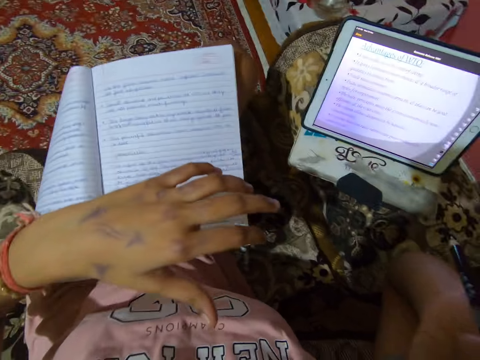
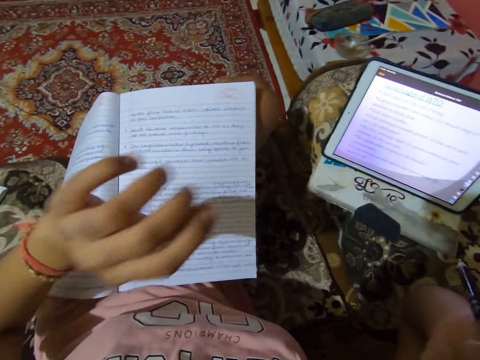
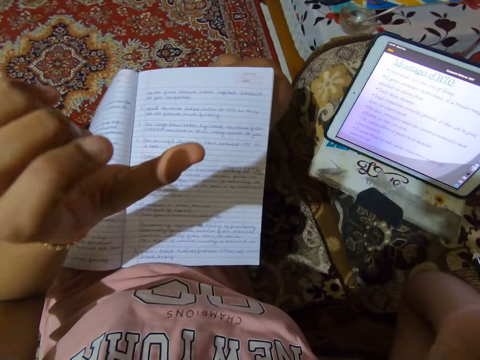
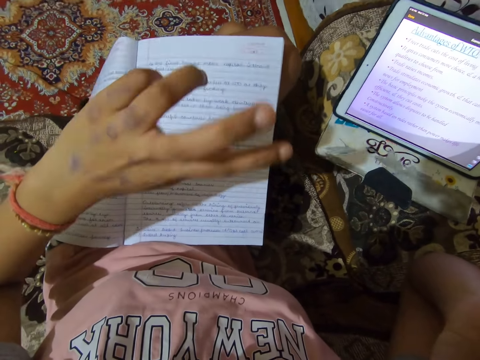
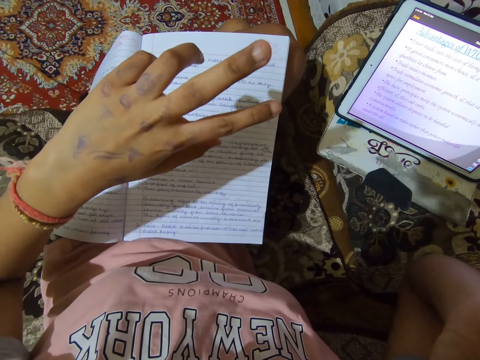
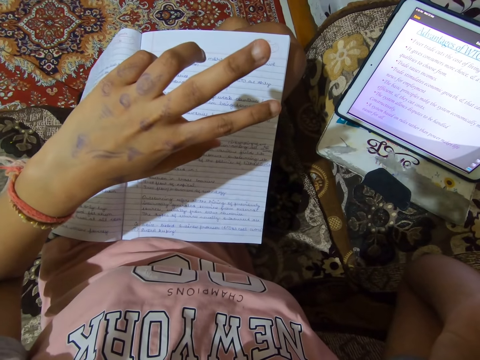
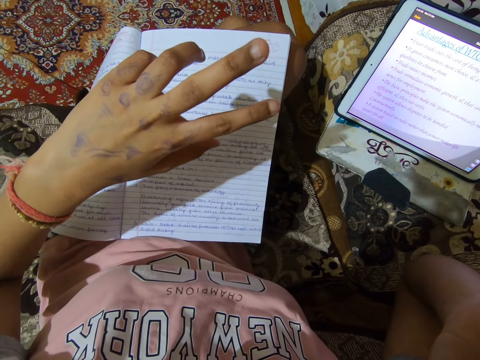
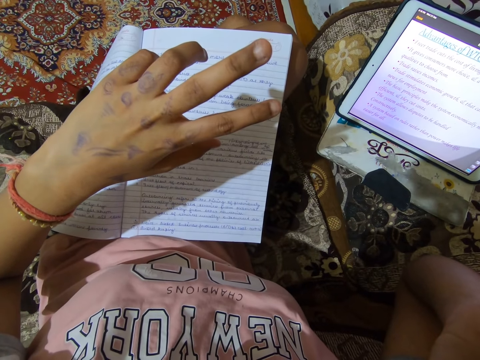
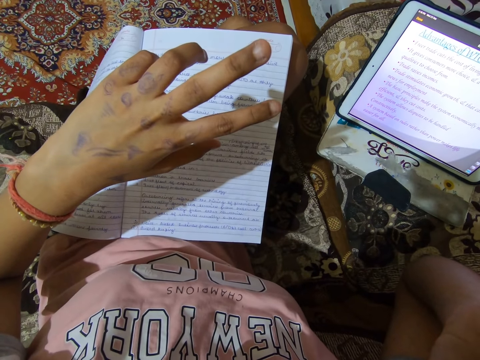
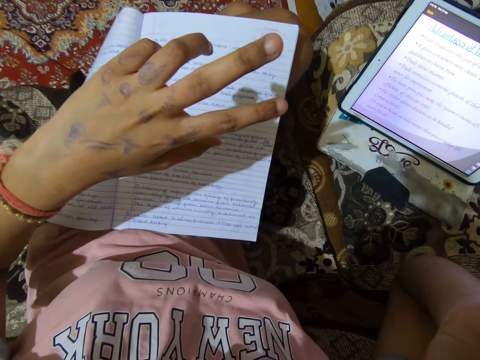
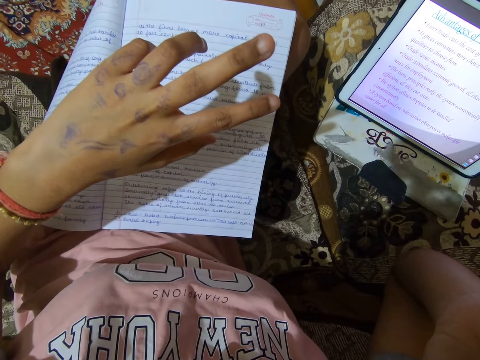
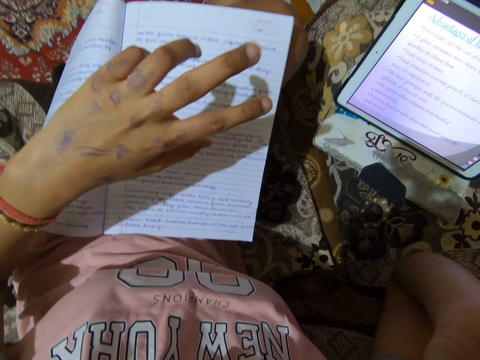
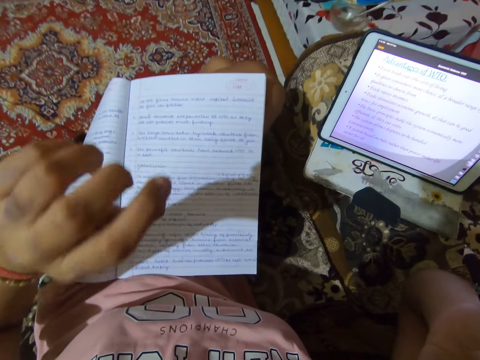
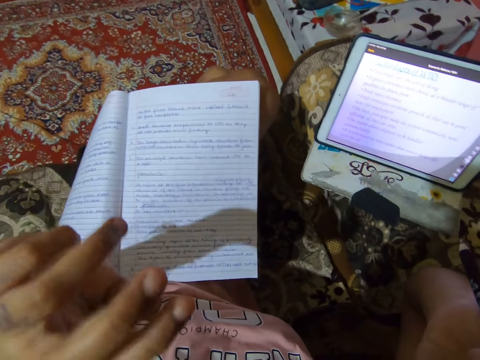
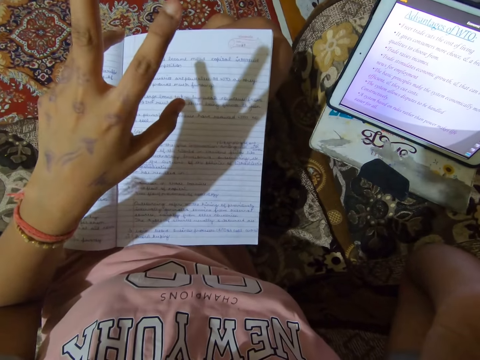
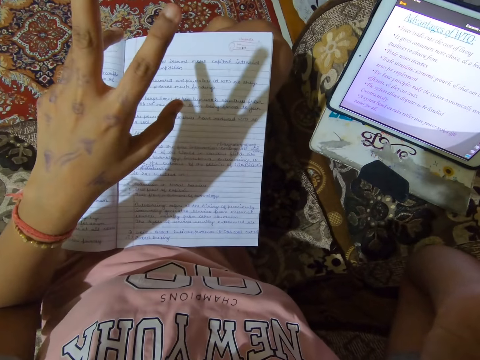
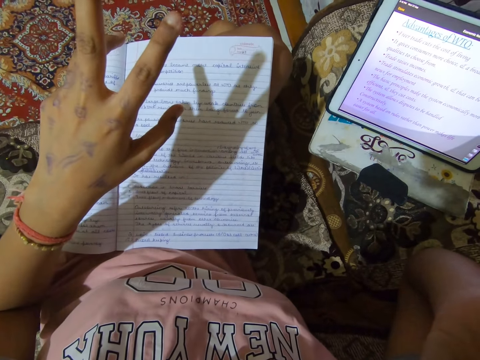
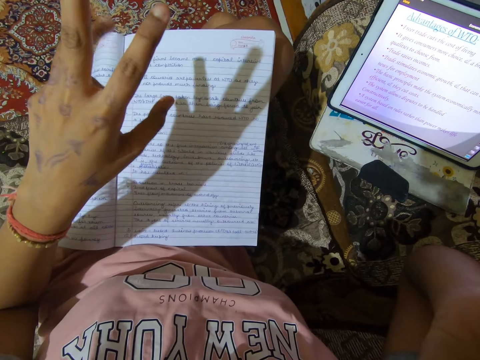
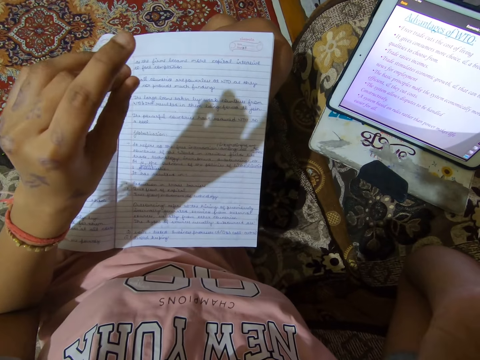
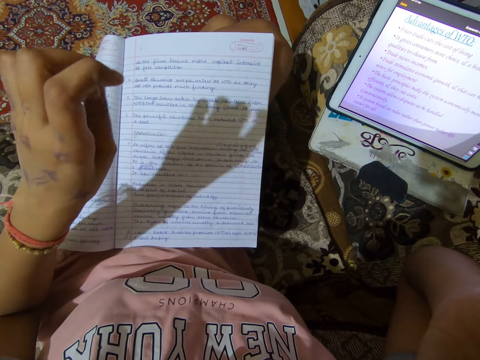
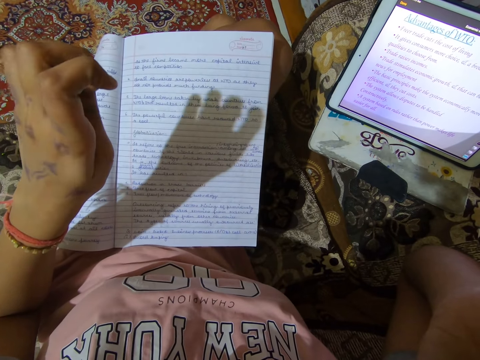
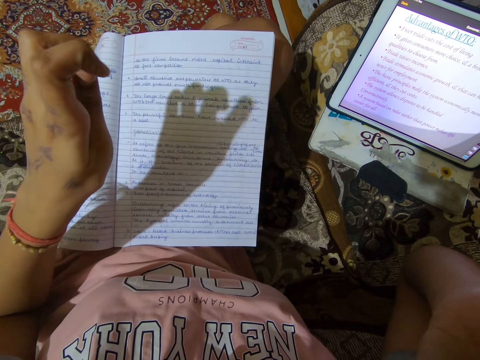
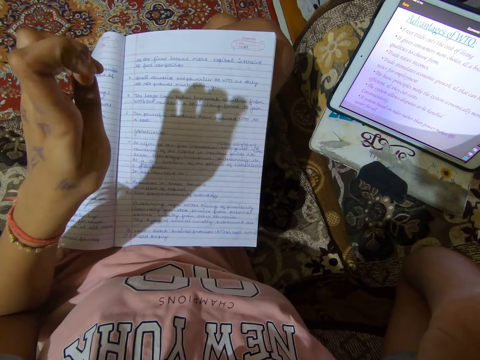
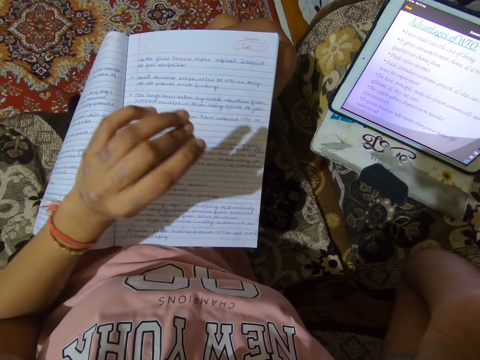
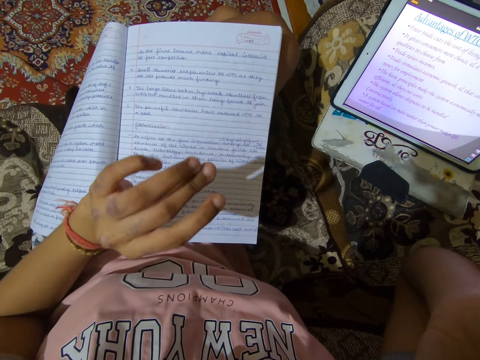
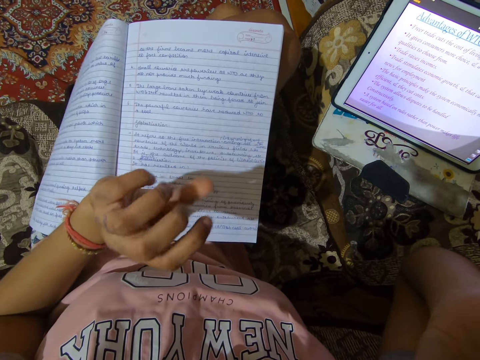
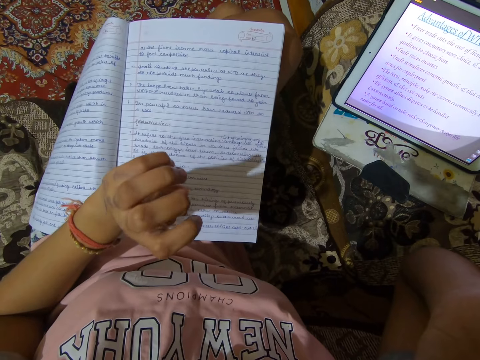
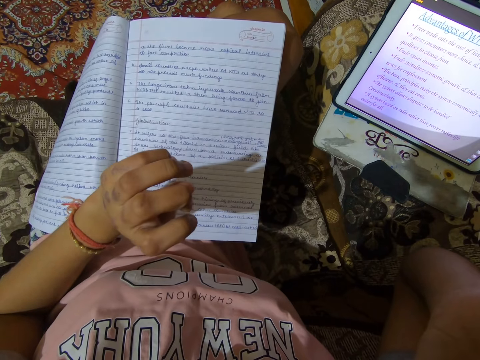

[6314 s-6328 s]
The camera wearer gesticulates with her left hand.

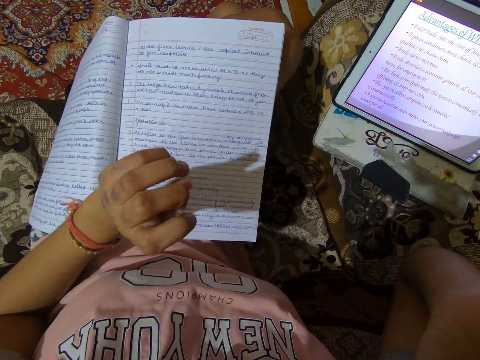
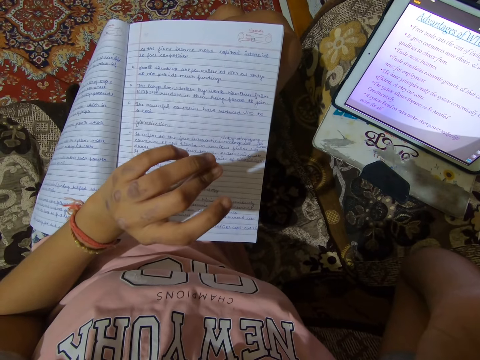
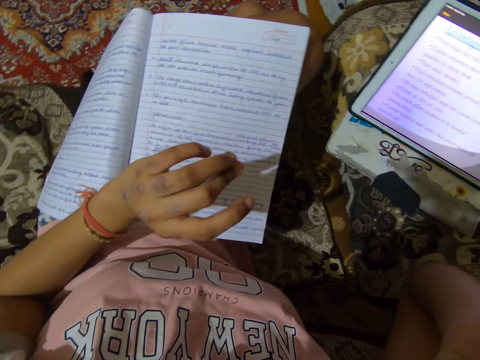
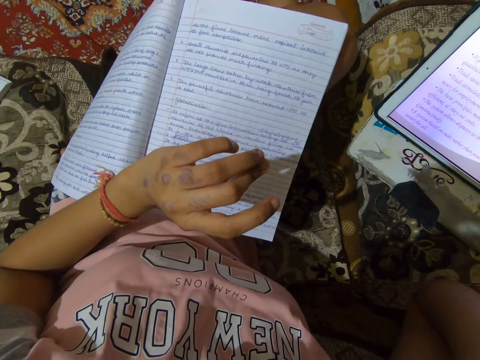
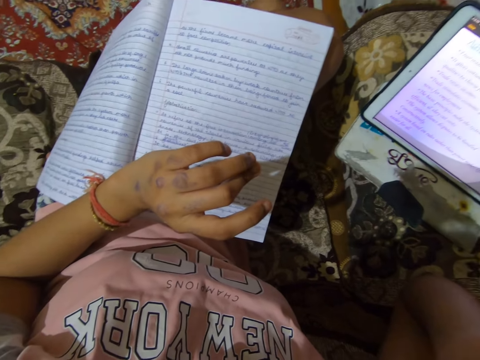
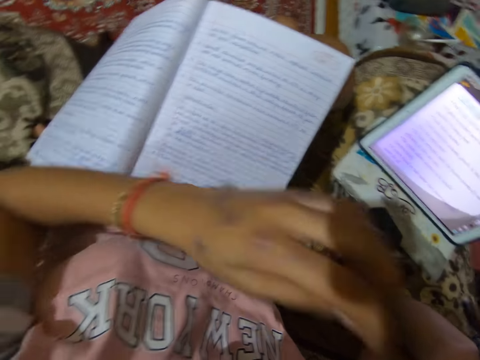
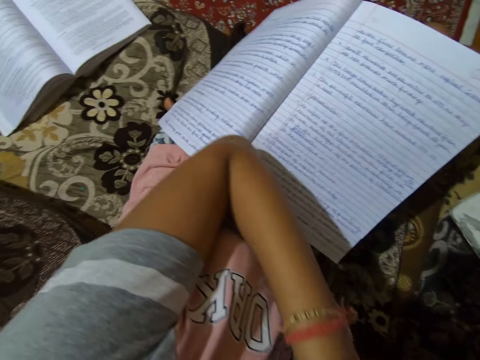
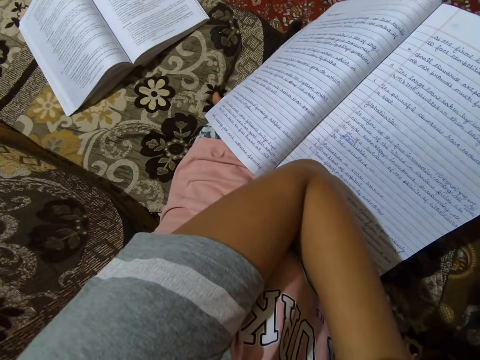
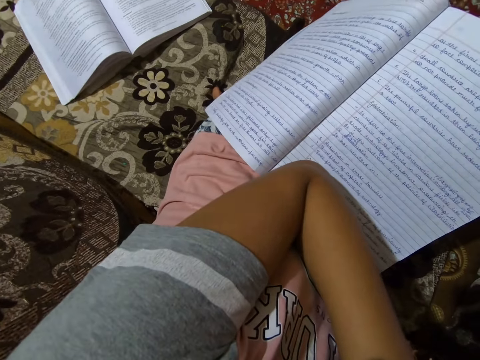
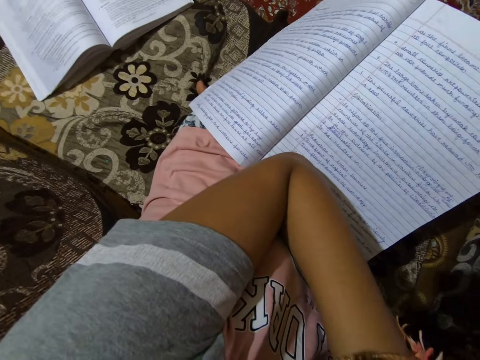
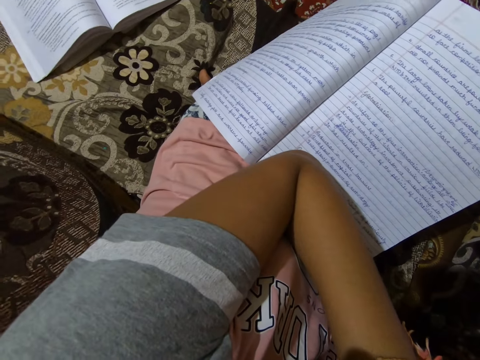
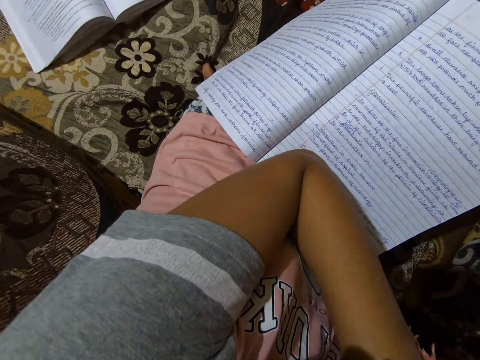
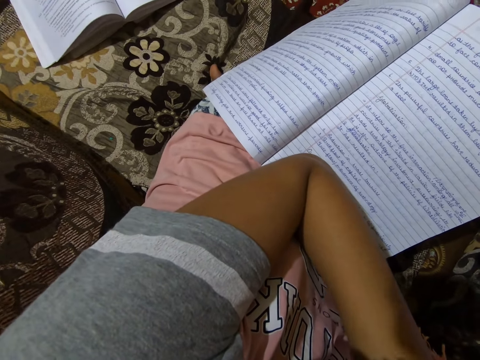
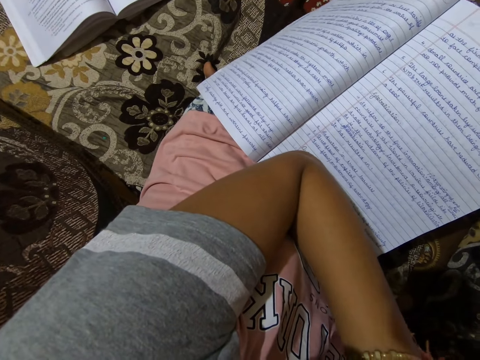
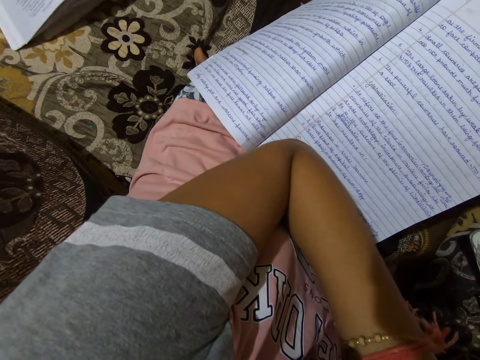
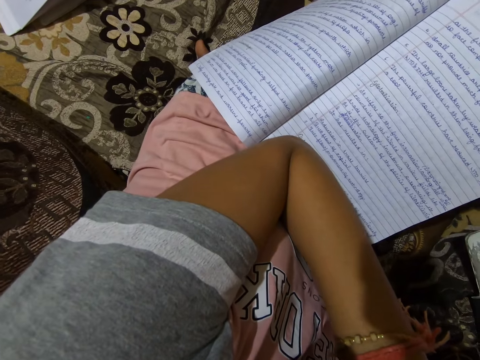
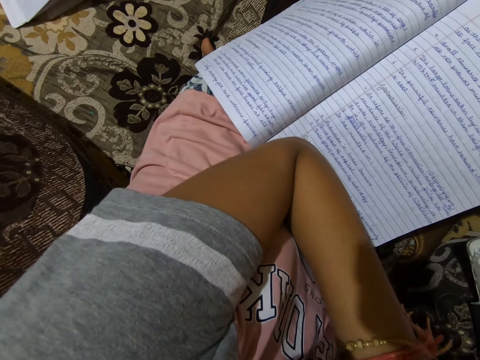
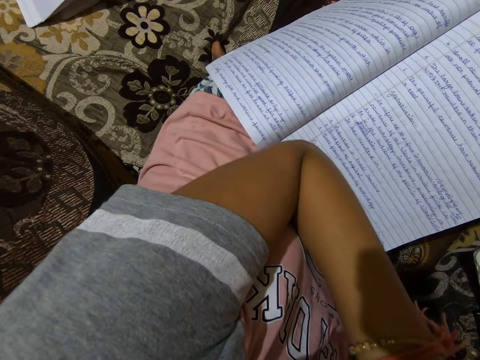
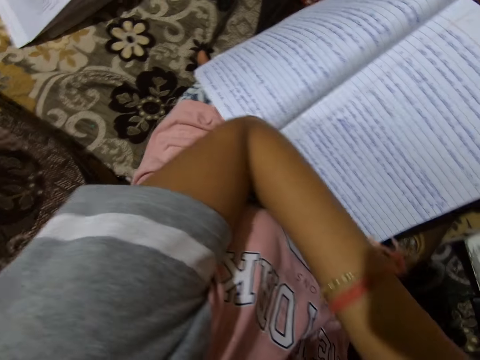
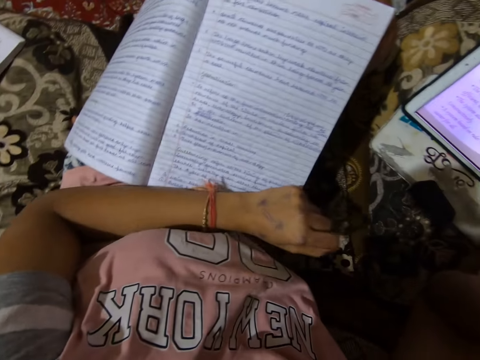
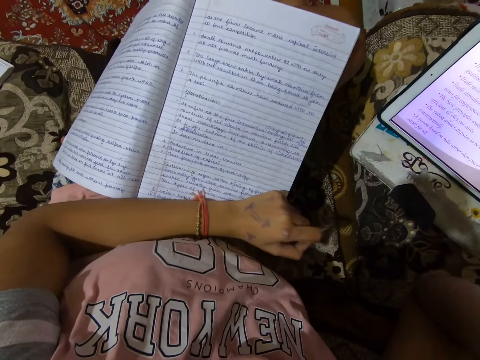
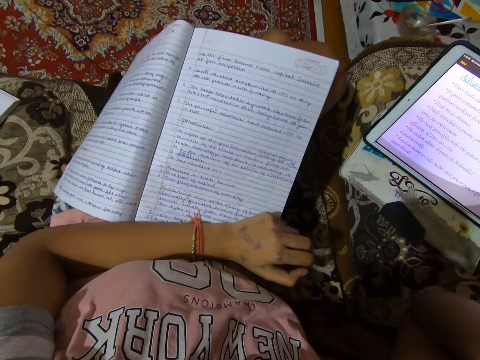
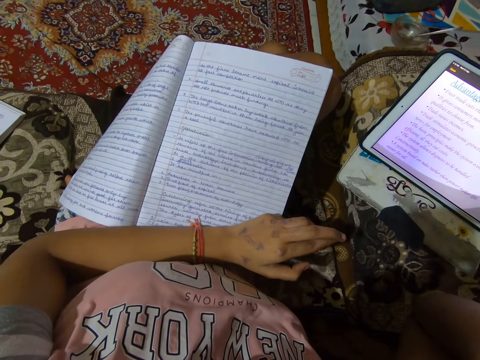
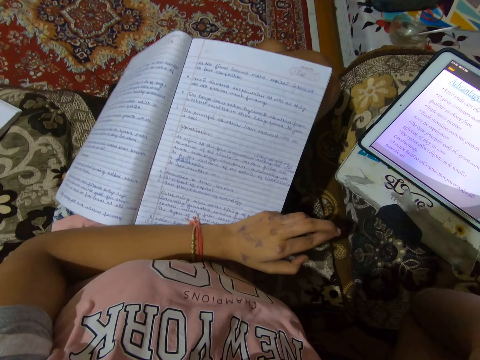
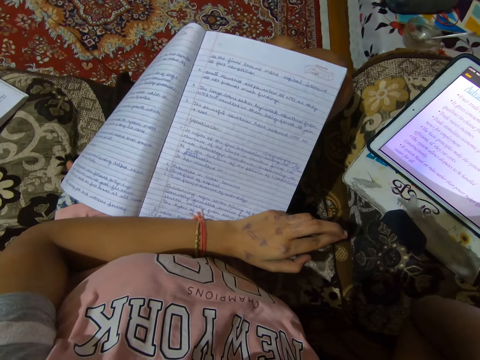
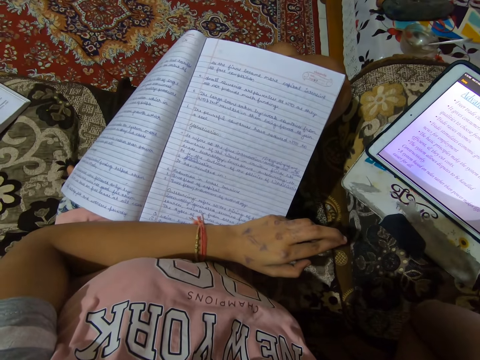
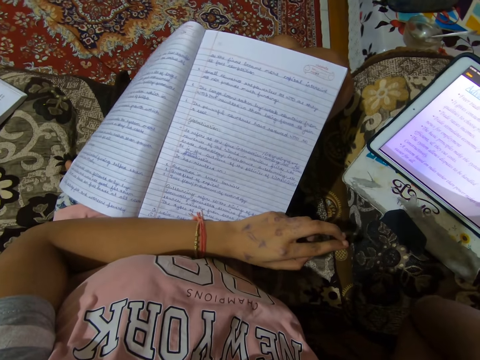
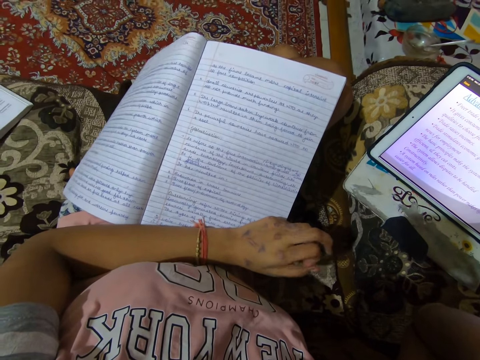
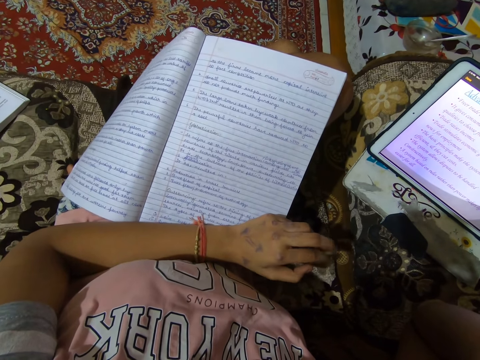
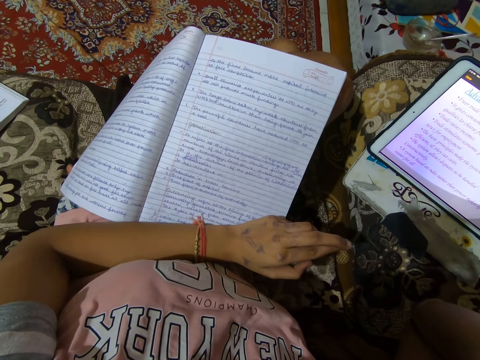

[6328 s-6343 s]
The camera wearer touches her face. She looks around the room. She removes her hand from her face.
